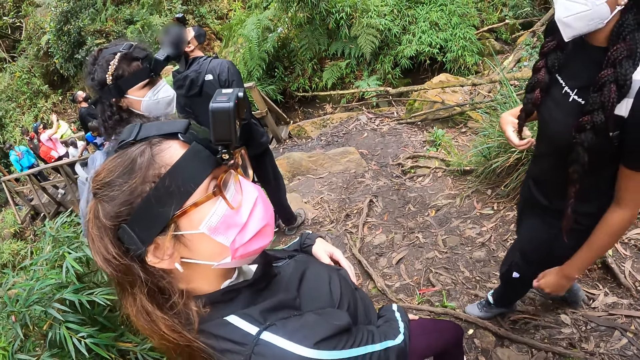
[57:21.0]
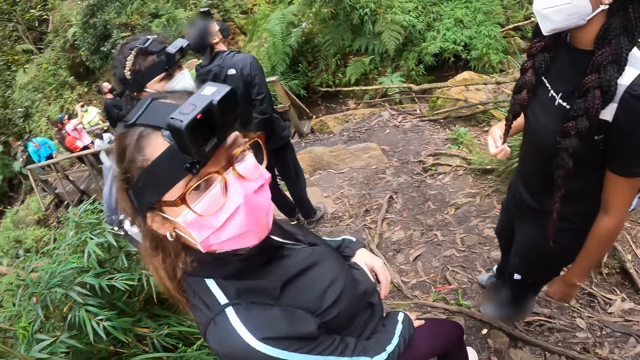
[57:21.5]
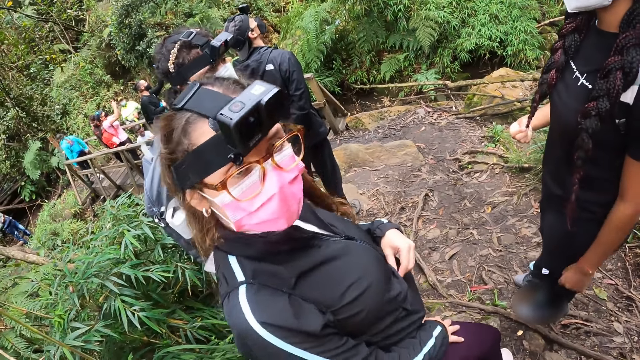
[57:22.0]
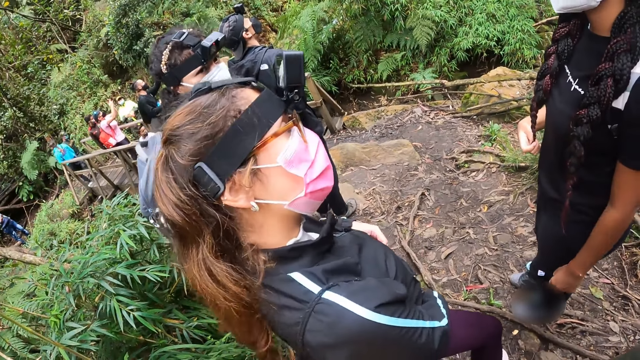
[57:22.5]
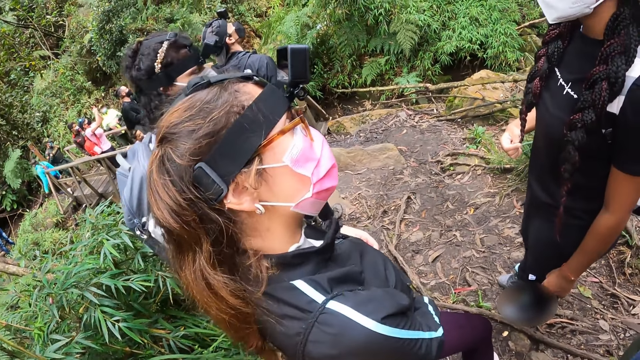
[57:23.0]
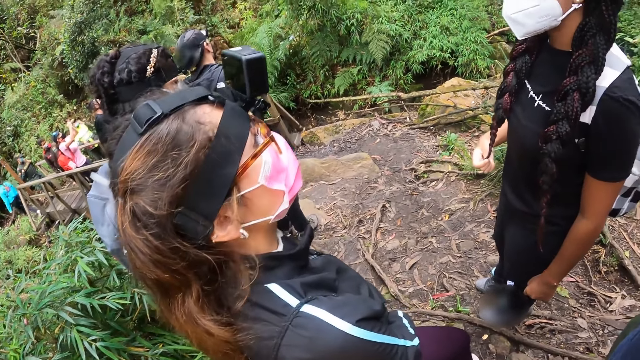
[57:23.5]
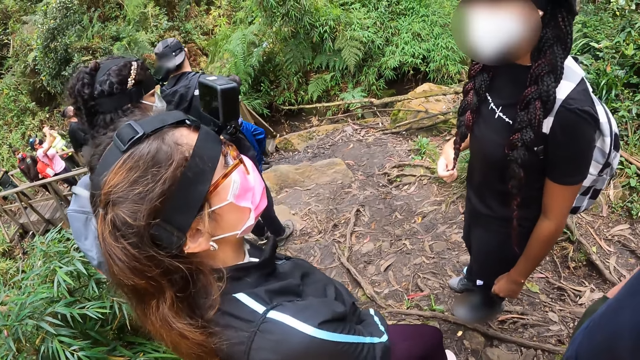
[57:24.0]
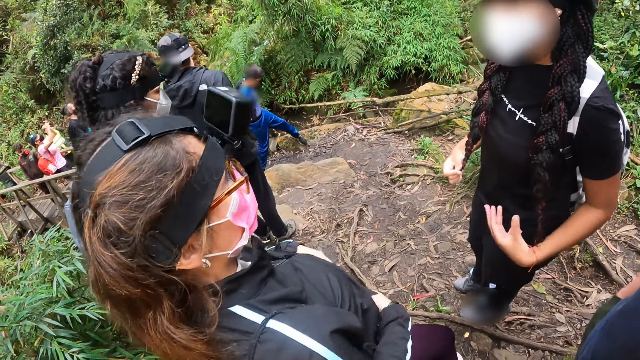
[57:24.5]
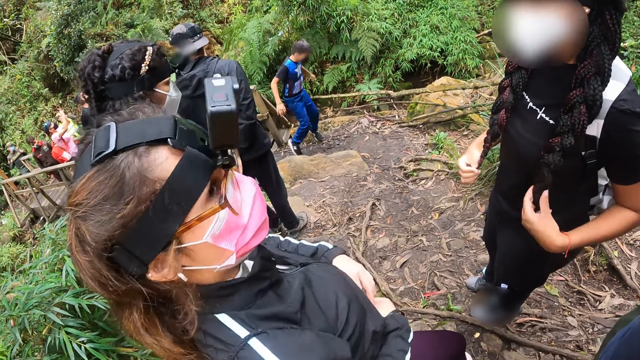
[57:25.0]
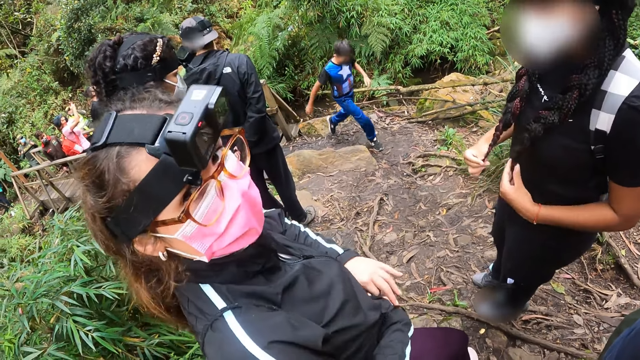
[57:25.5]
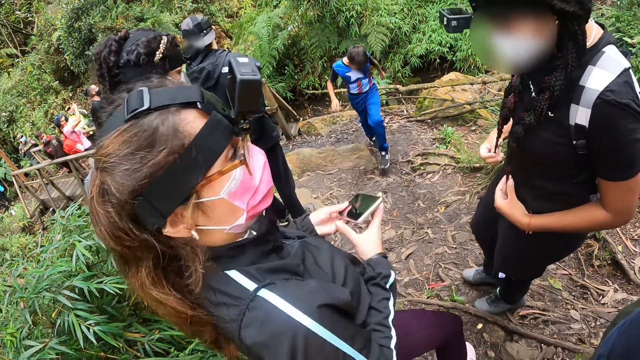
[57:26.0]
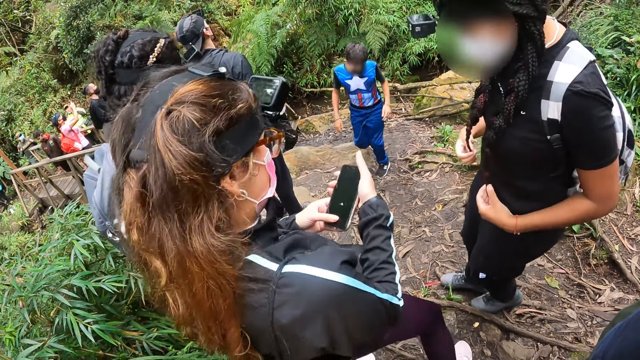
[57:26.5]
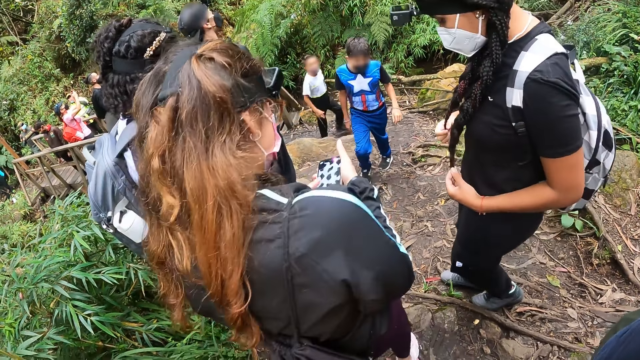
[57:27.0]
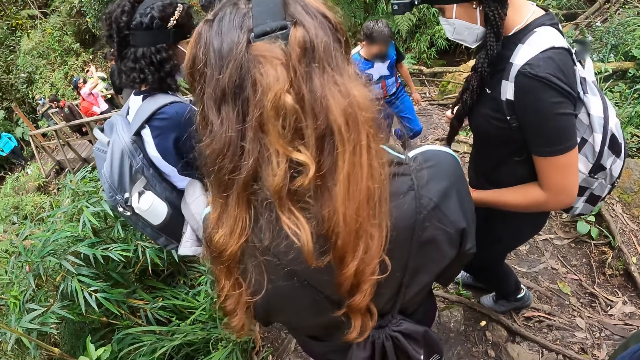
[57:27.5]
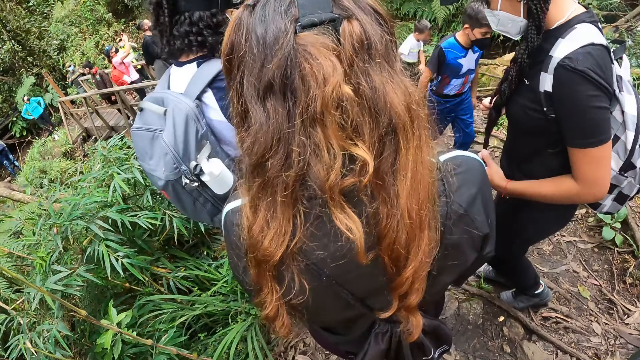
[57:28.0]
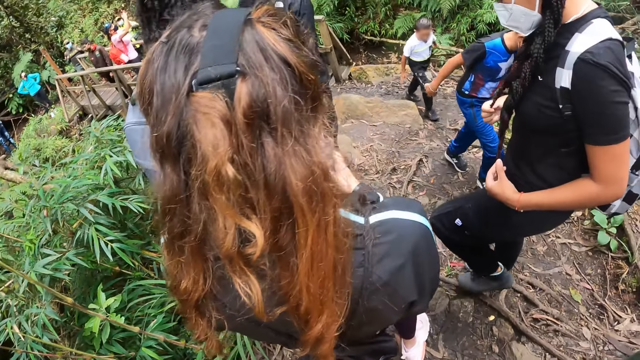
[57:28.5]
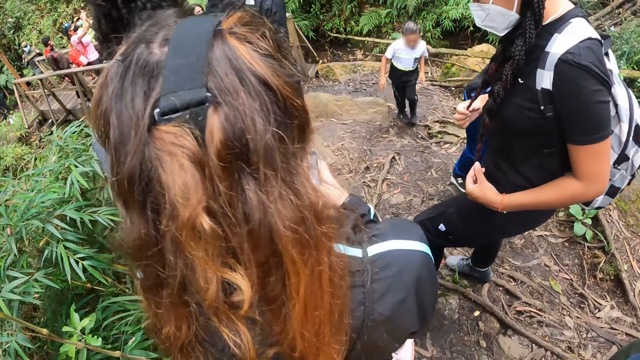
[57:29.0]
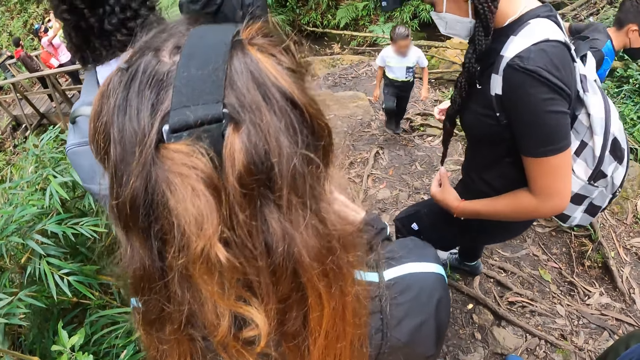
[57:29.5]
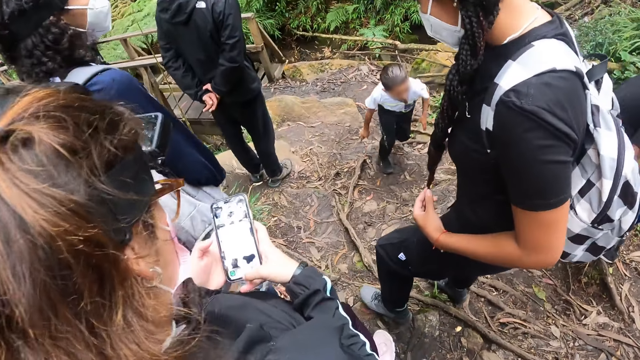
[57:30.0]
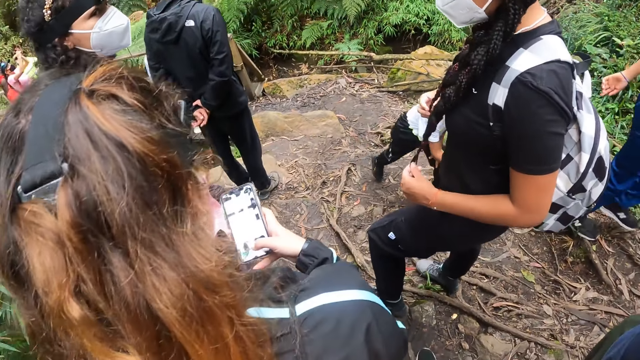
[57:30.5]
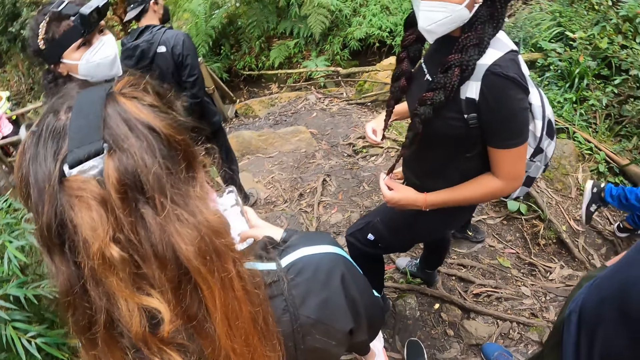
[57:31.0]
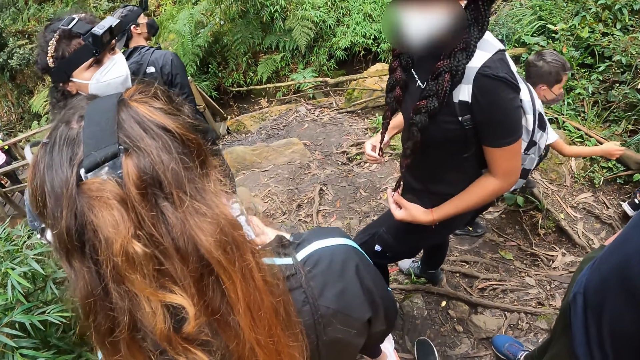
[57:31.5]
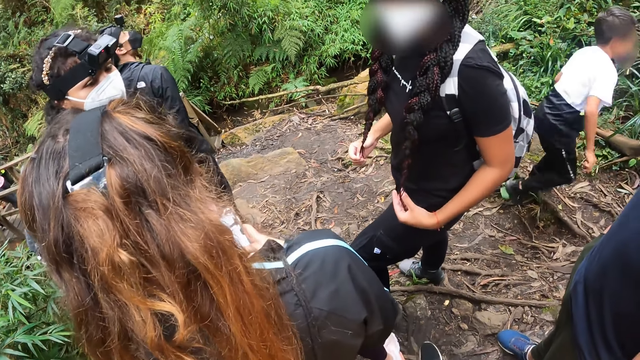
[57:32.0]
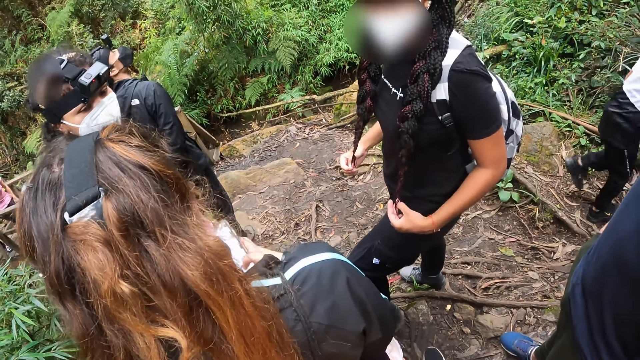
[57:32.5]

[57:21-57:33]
The woman removes the phone from her pocket with her left hand. The woman holds the phone with both hands. The woman operates the phone in her right hand with her left hand. The woman operates the phone in her left hand with her right hand.

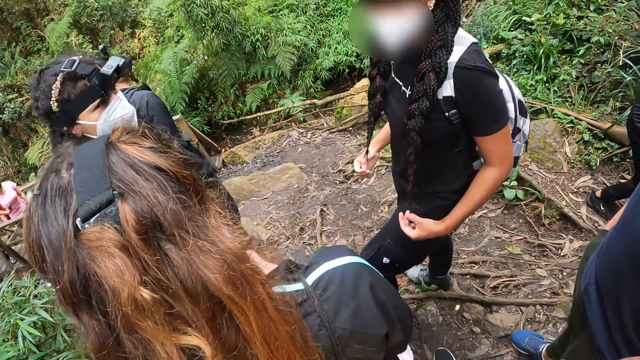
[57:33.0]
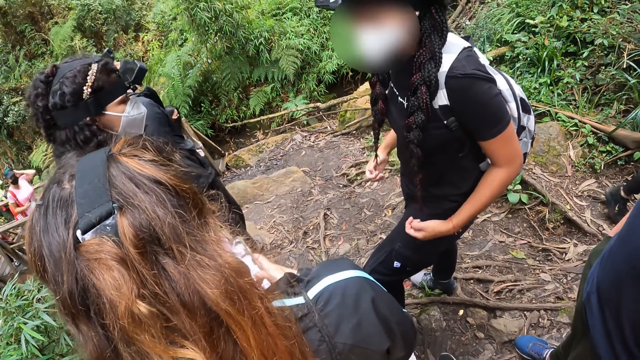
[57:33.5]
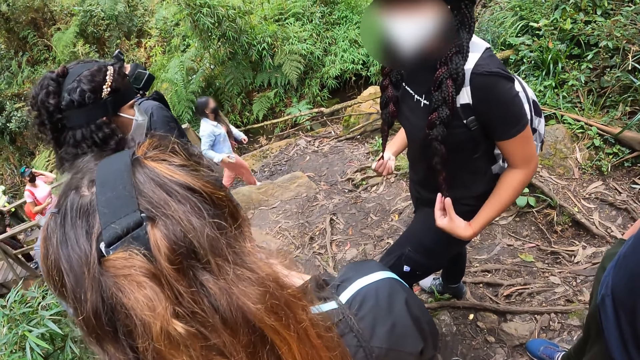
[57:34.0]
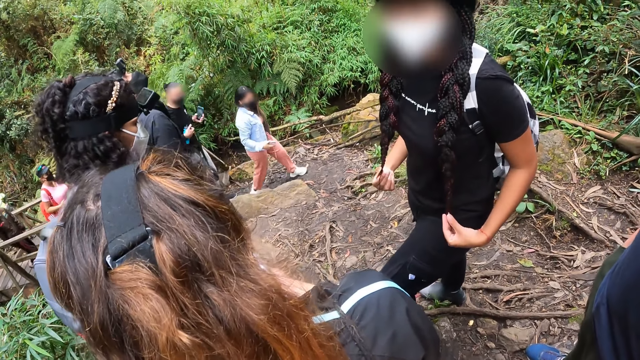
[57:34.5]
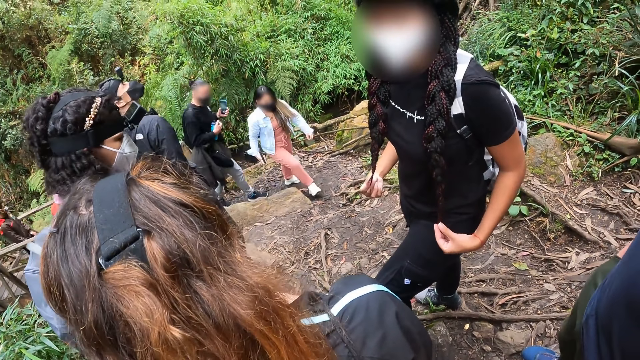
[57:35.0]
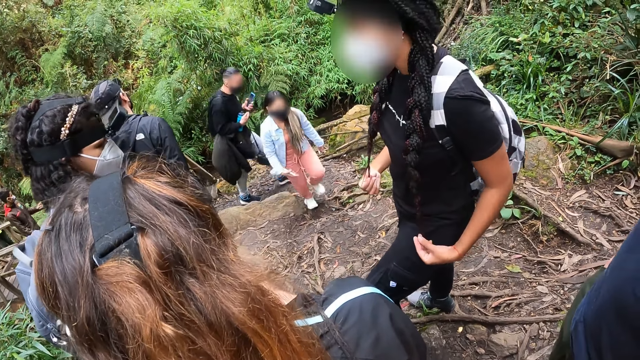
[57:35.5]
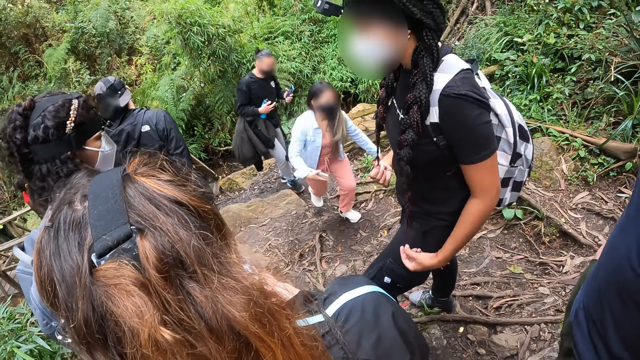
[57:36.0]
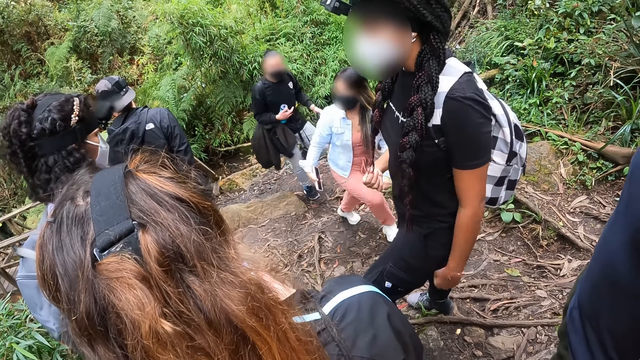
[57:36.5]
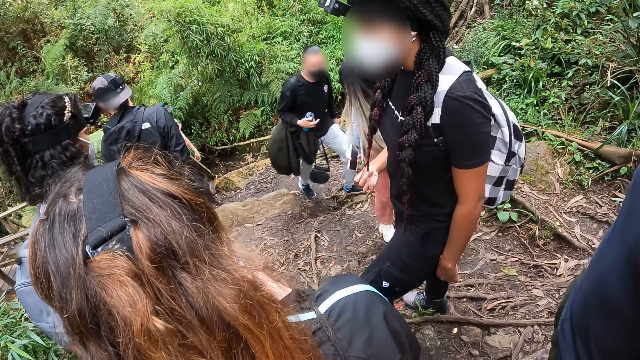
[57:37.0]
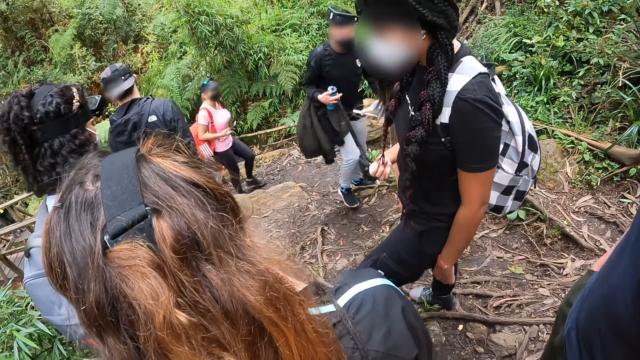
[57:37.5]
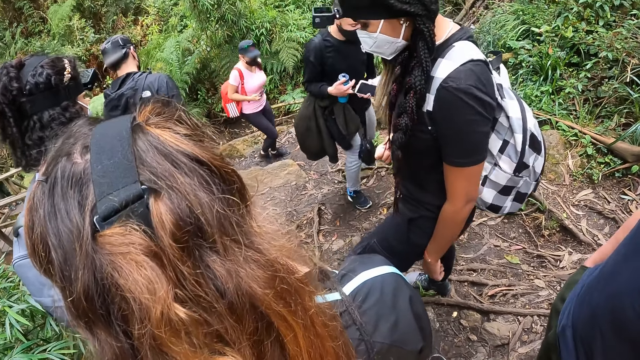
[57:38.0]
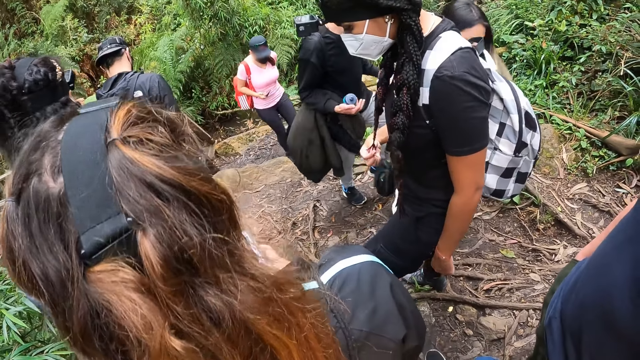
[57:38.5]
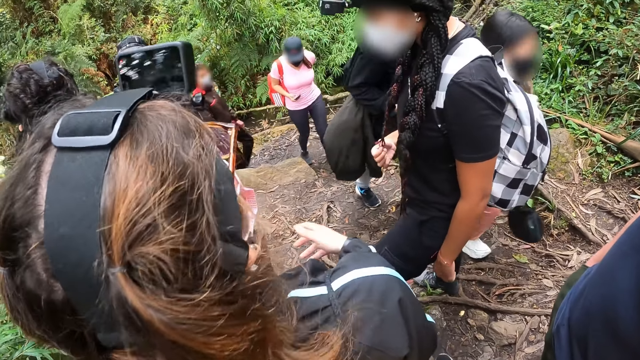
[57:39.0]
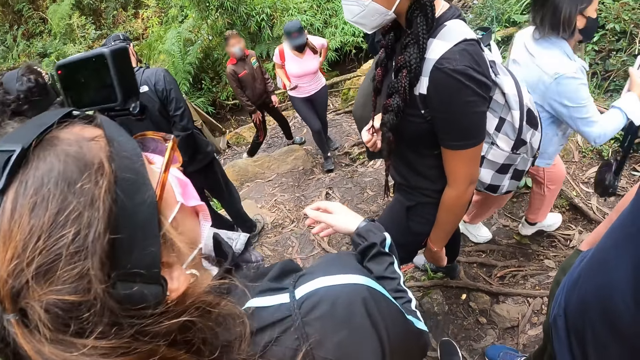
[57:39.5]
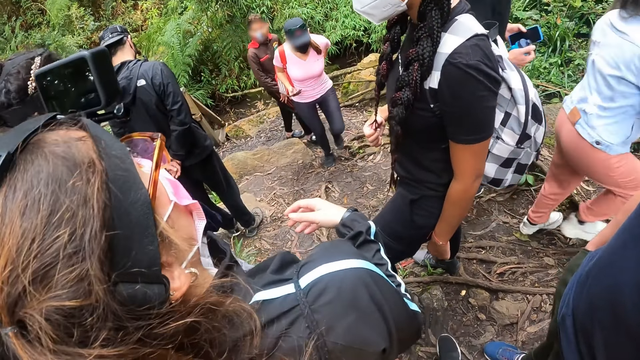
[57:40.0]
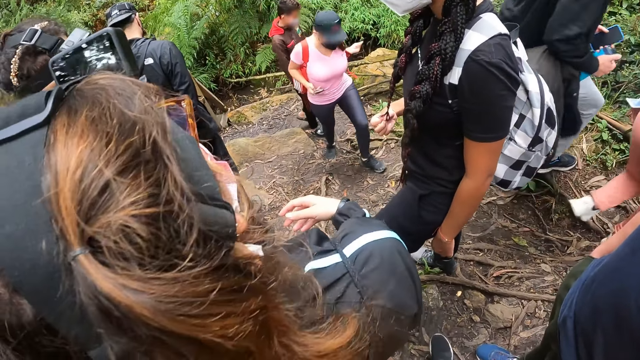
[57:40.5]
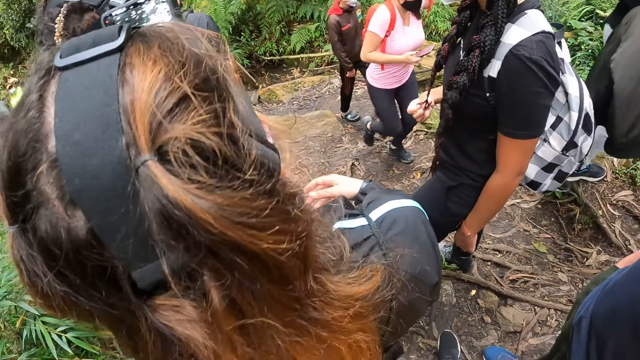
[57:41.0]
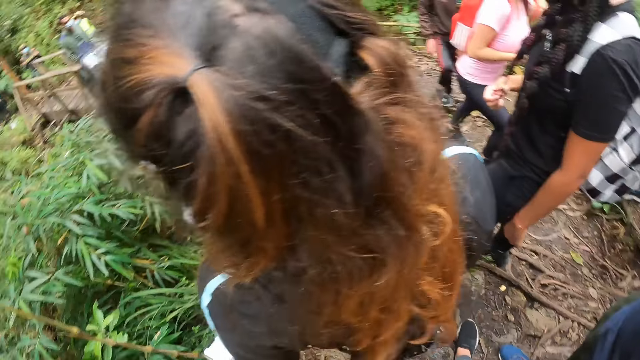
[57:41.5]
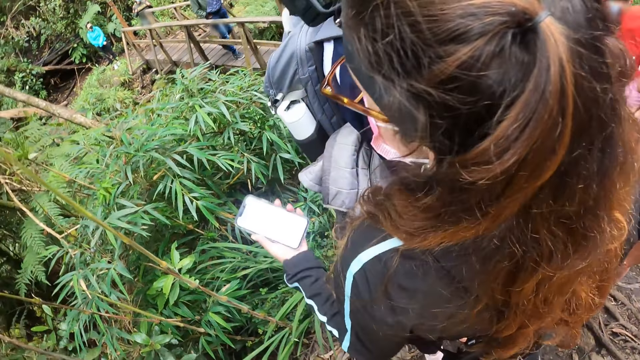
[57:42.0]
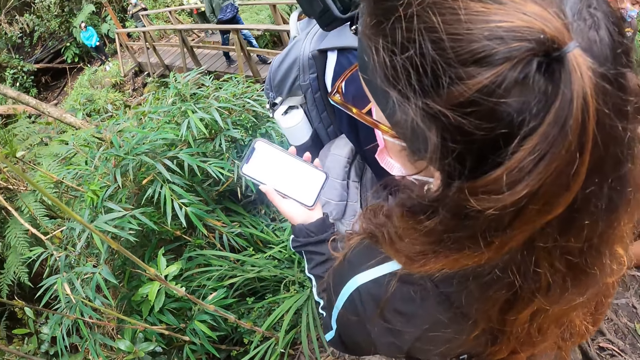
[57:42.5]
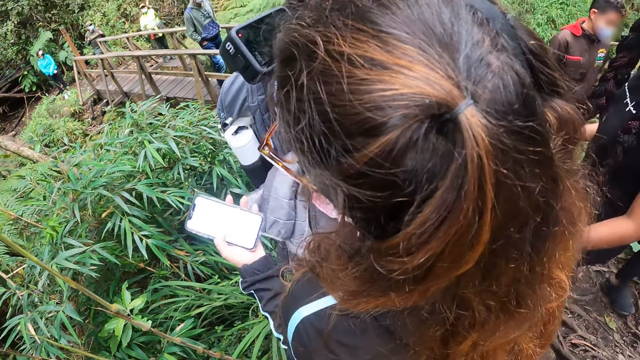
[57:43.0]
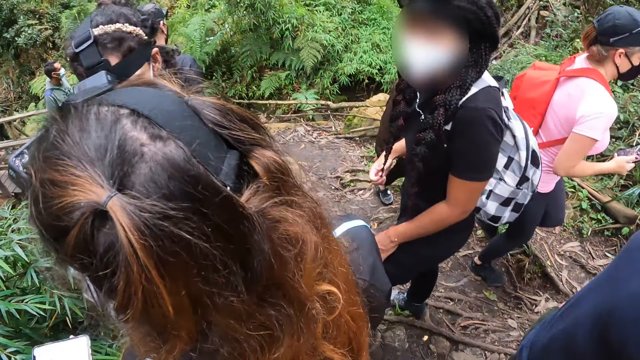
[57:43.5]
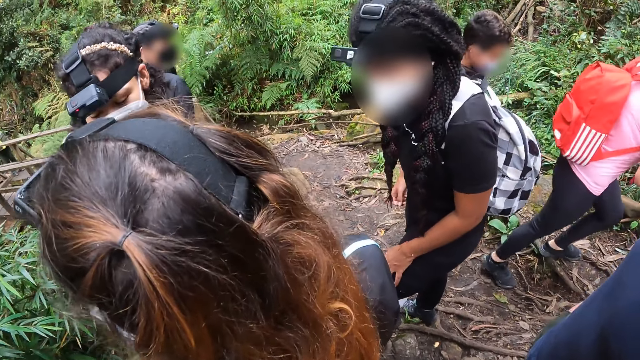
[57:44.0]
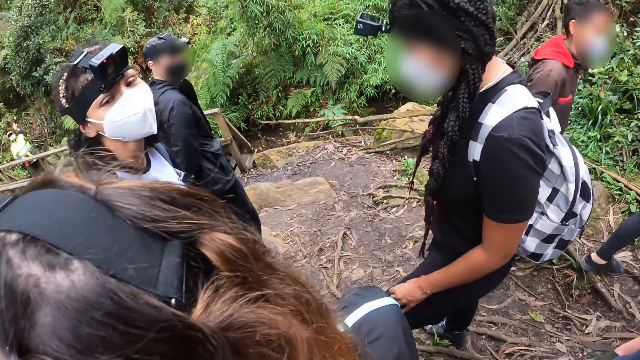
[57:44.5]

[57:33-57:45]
The camera wearer looks around the forest.
